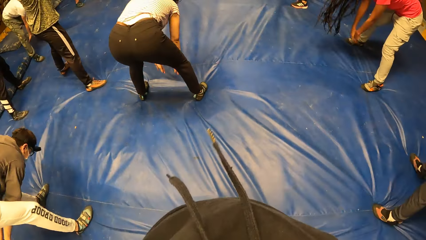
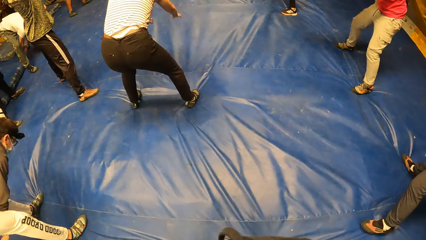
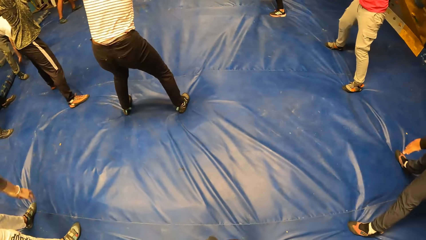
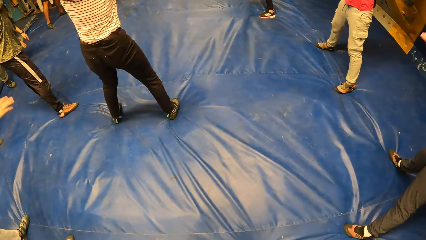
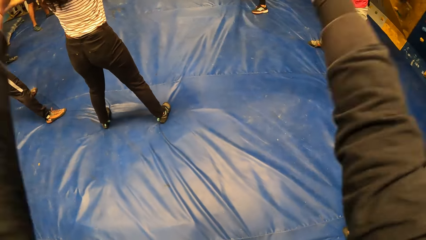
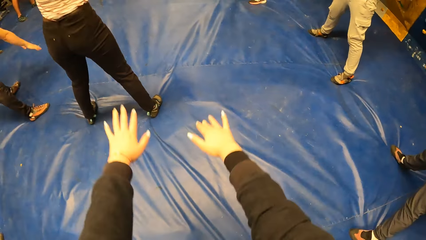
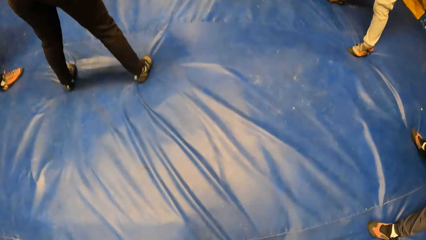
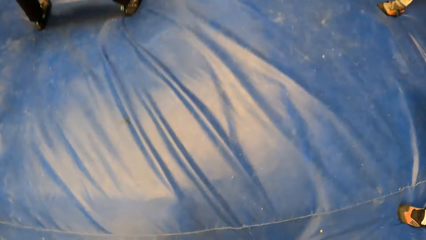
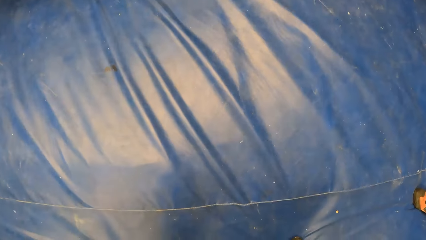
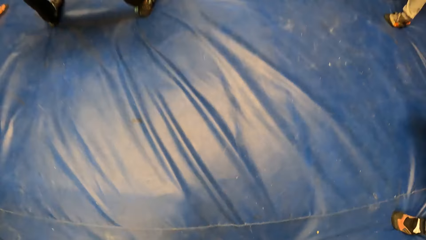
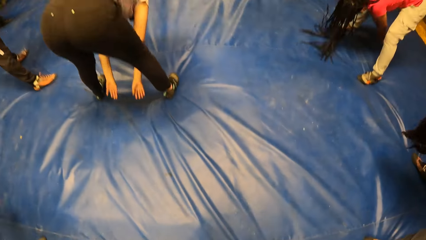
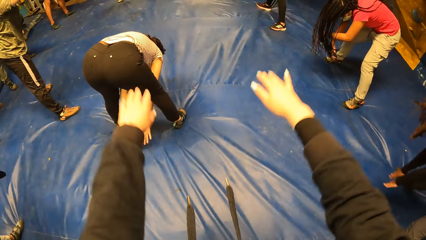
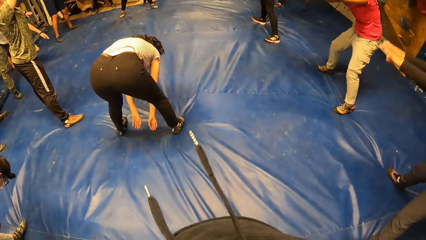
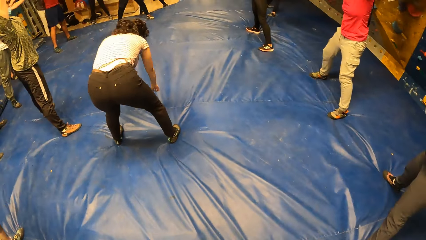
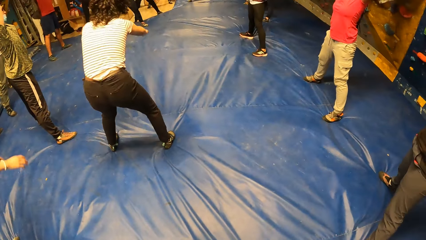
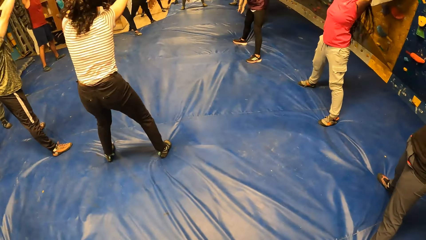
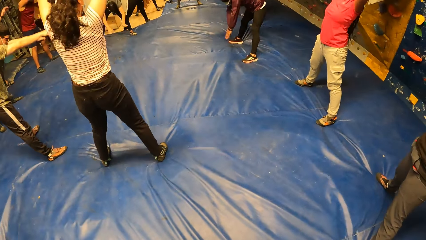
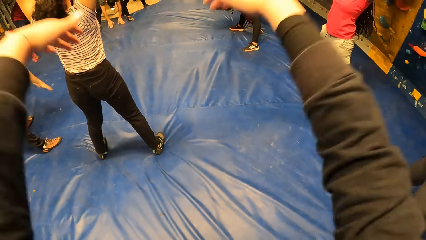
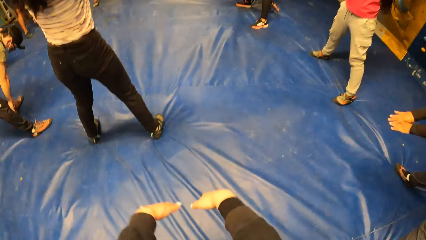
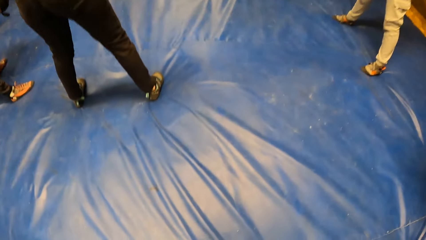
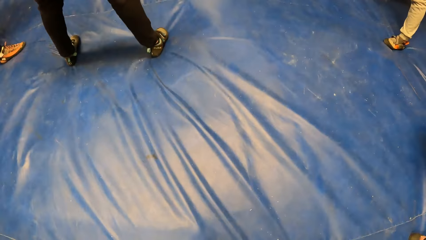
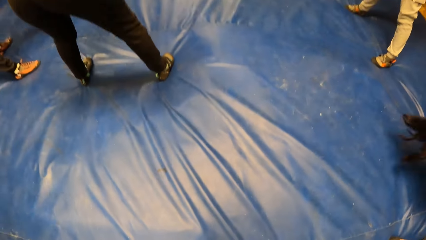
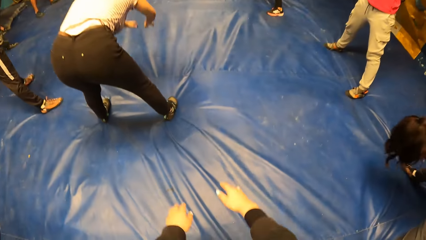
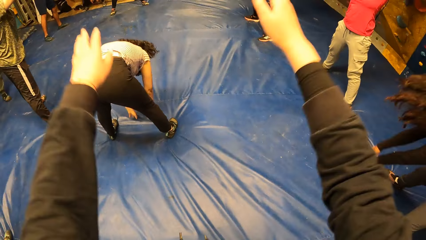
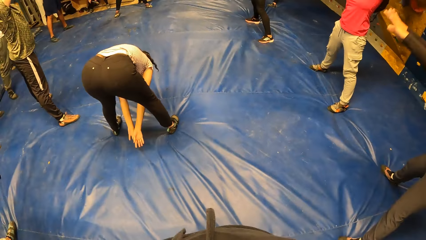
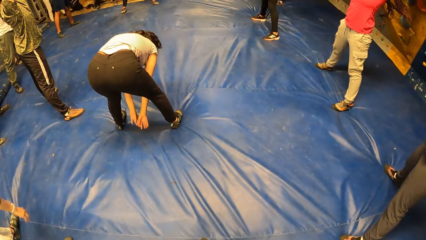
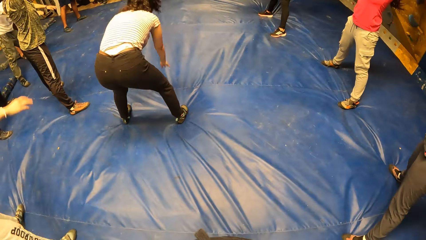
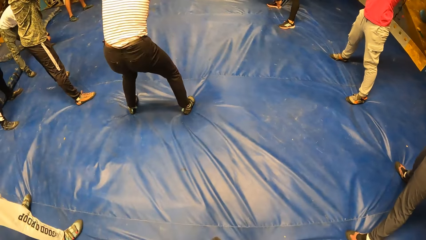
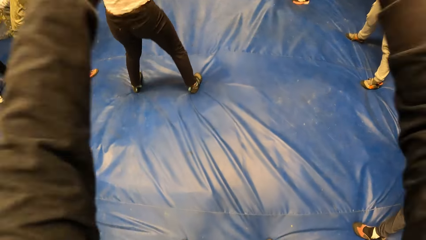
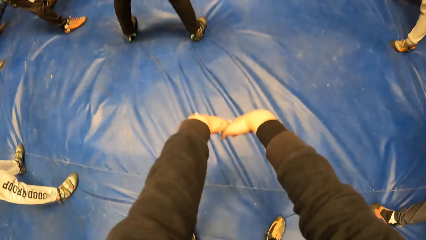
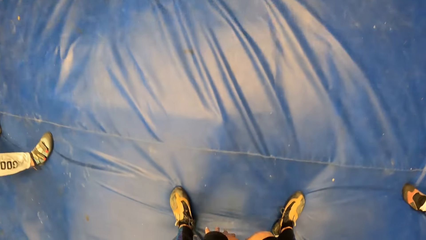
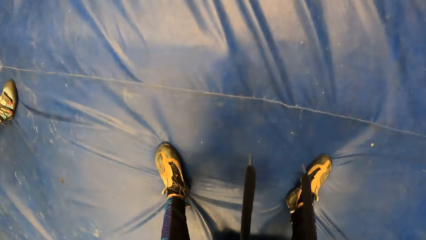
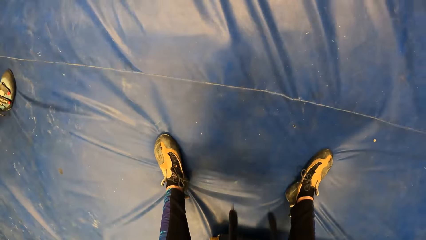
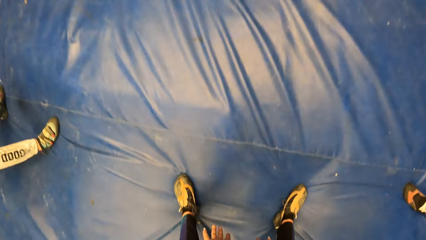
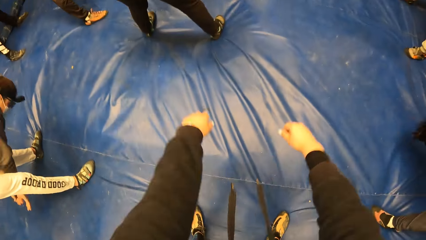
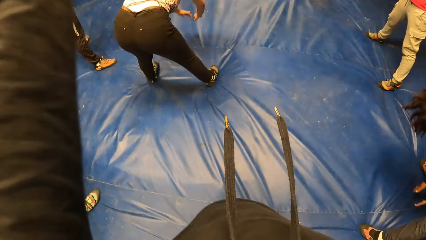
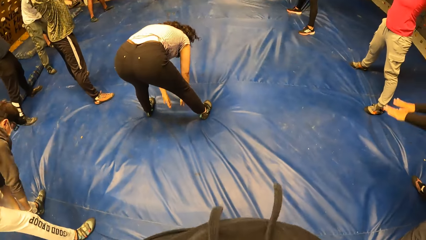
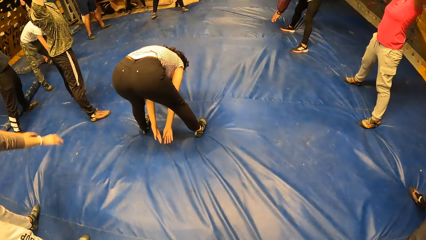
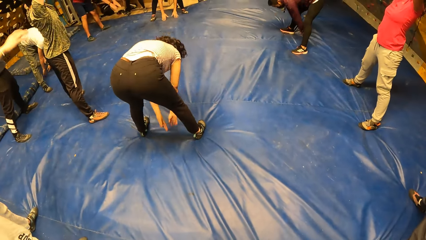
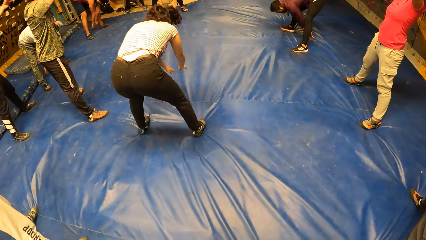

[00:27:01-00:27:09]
A lady works out on the floor in front of the camera wearer. A man works out beside the camera wearer. Another lady works out beside the camera wearer. Another lady works out on the floor.

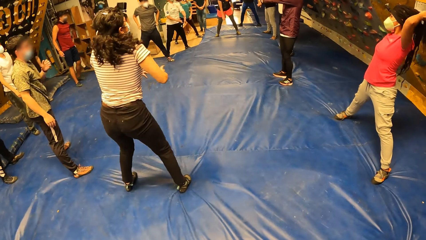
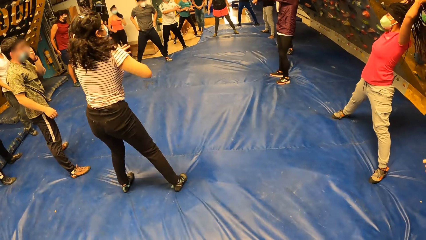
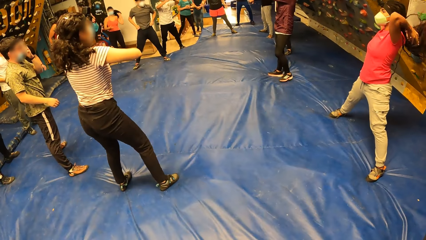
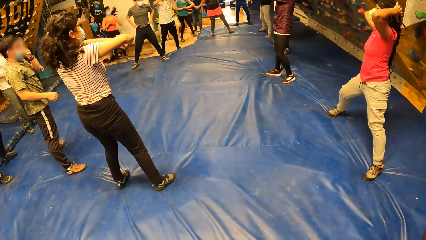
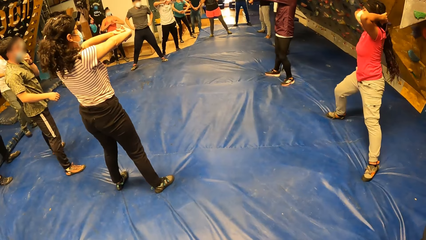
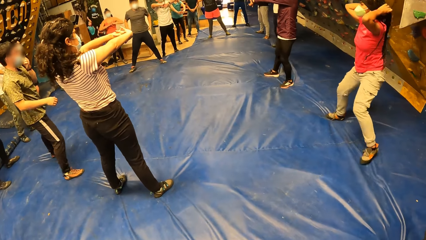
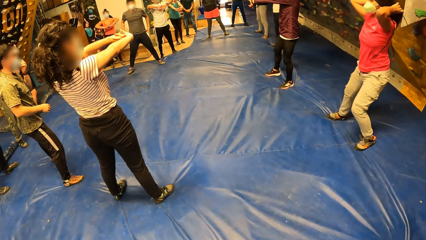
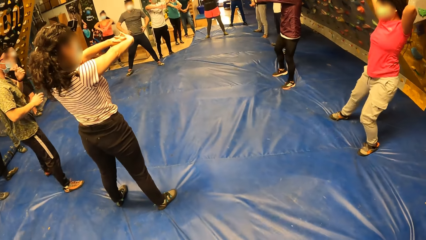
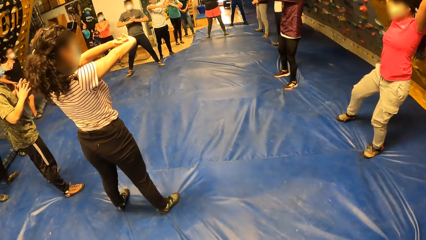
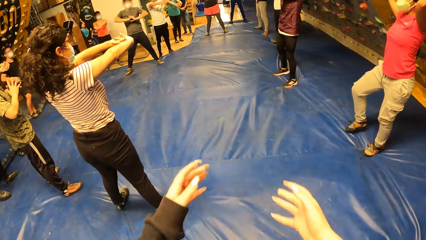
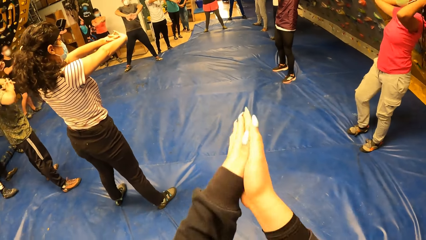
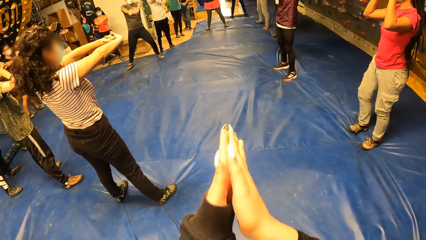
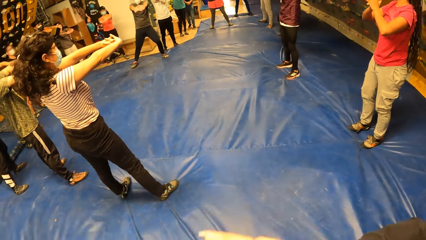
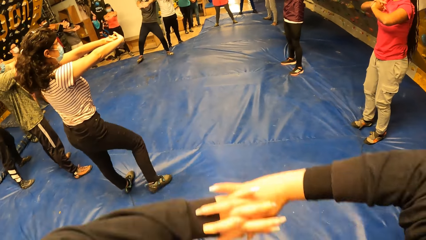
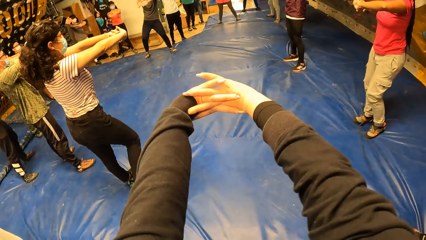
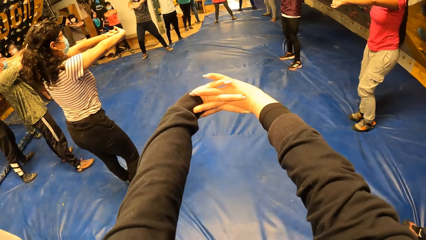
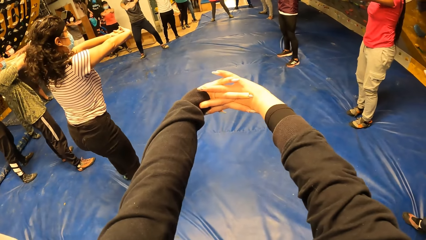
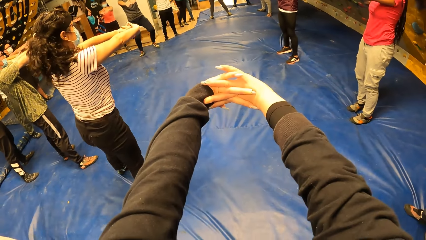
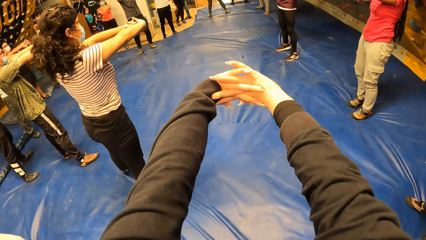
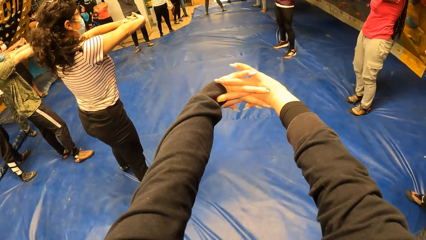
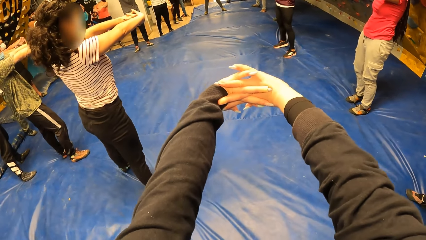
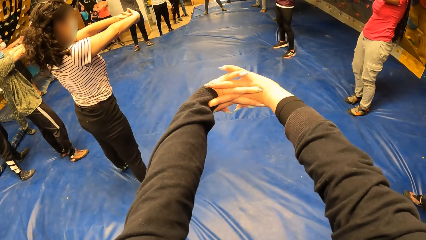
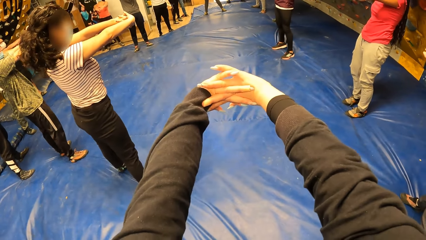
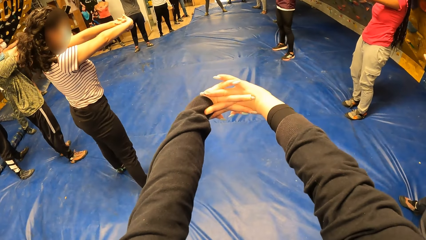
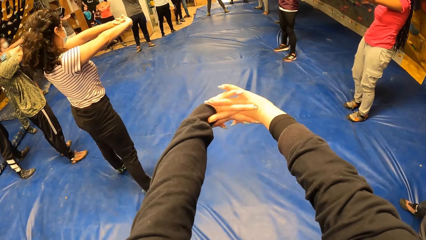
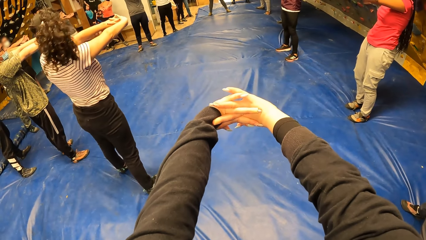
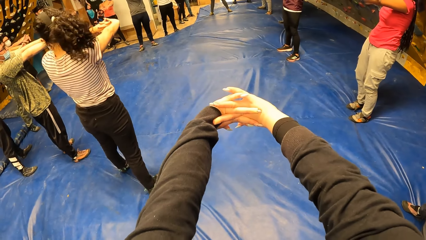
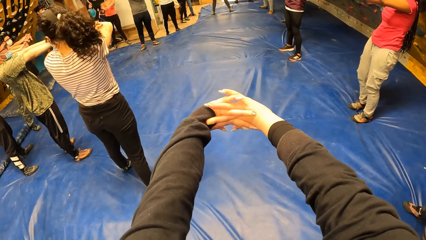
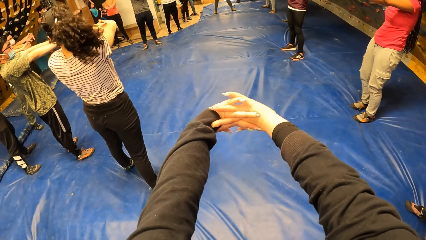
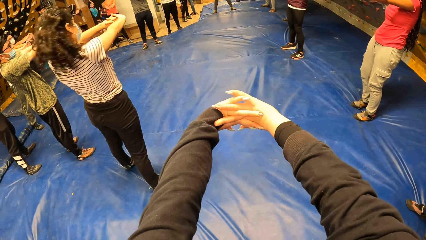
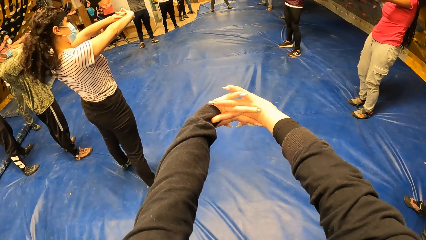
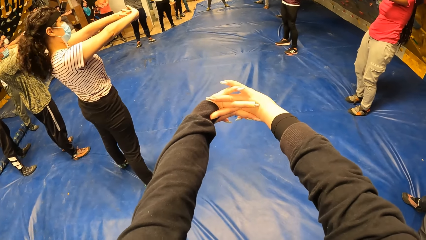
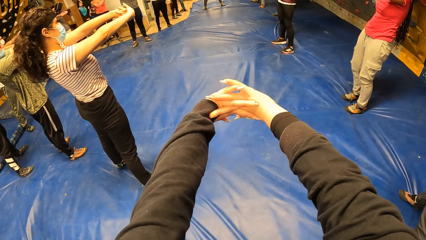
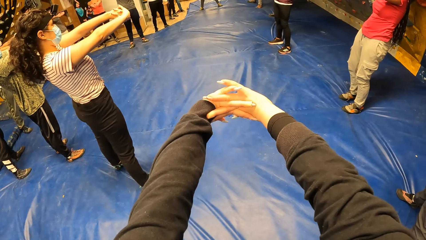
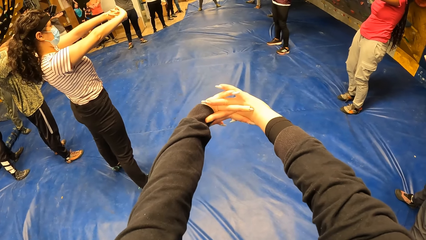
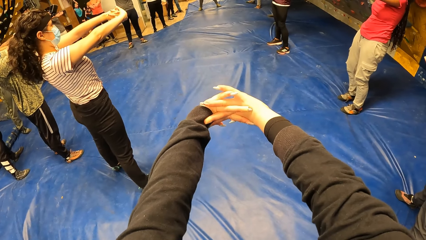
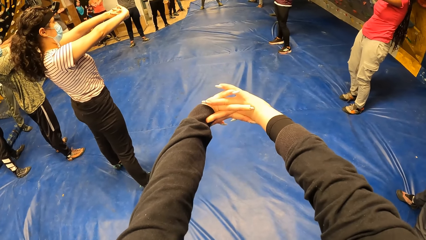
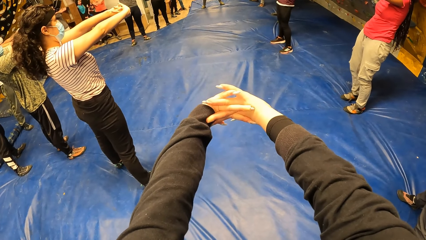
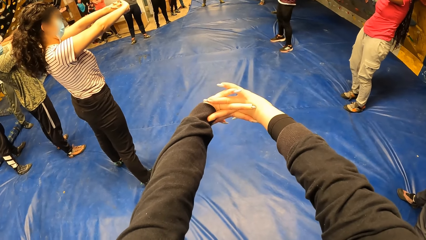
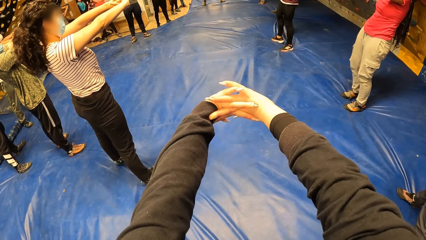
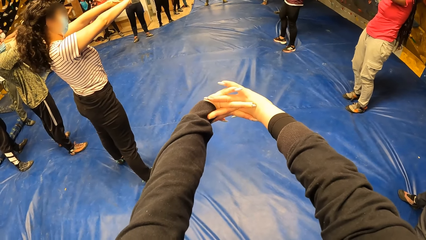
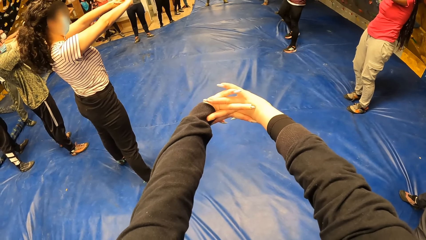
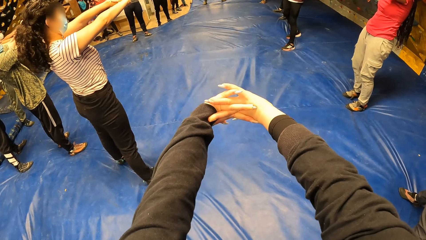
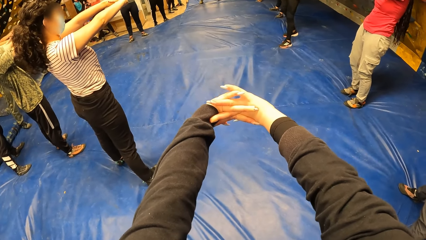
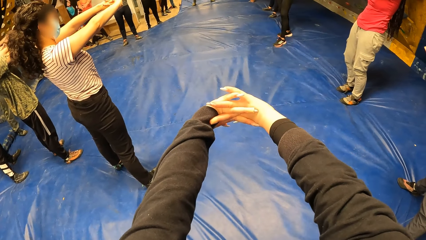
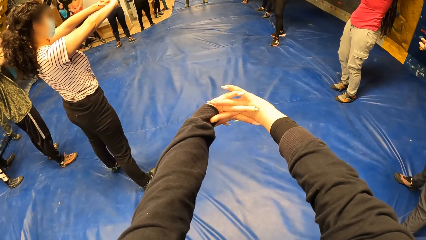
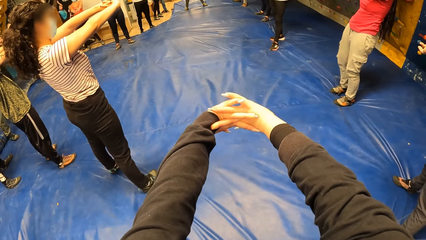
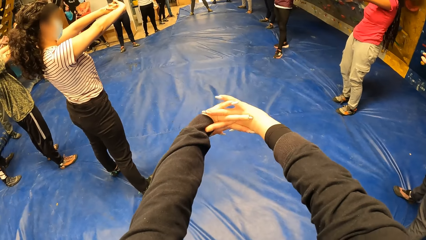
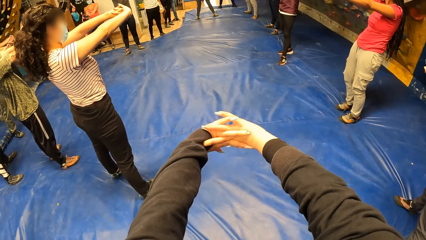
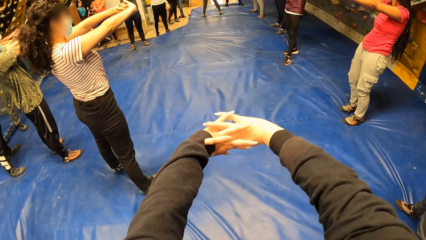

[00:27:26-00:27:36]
The camera wearer stretches hands.
